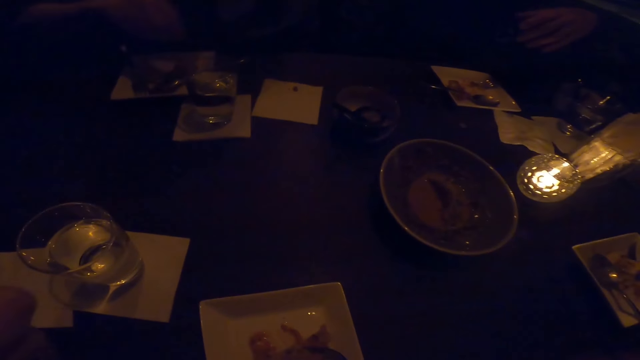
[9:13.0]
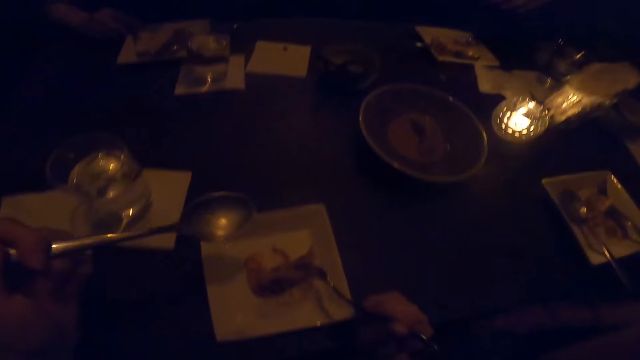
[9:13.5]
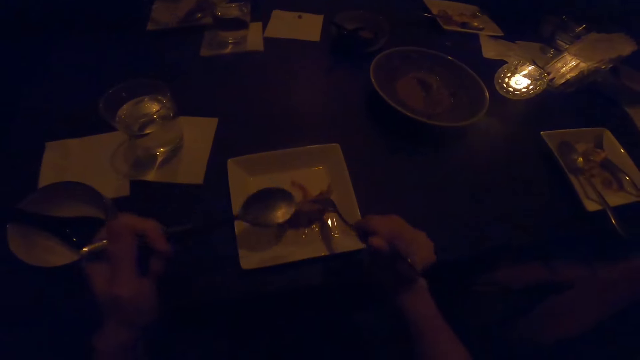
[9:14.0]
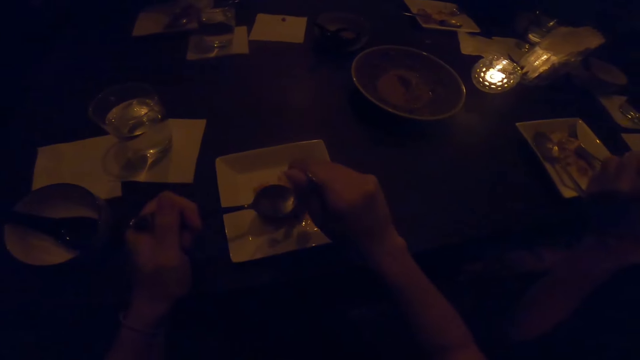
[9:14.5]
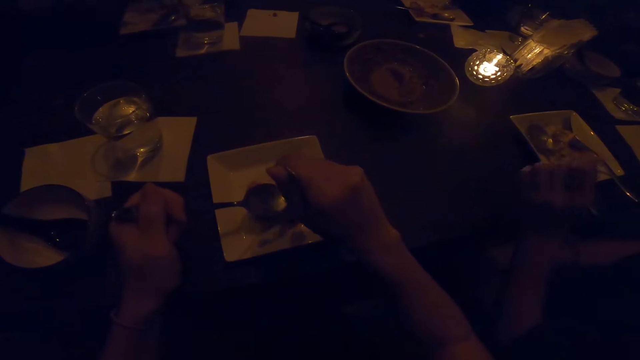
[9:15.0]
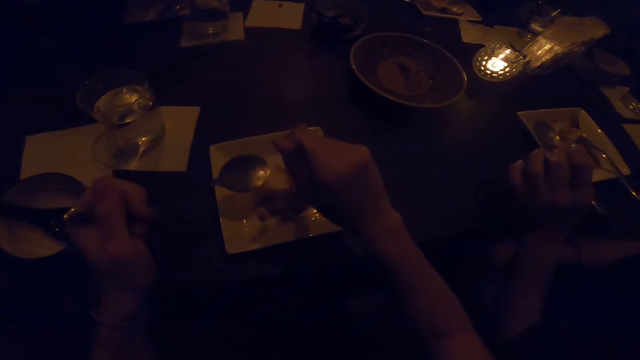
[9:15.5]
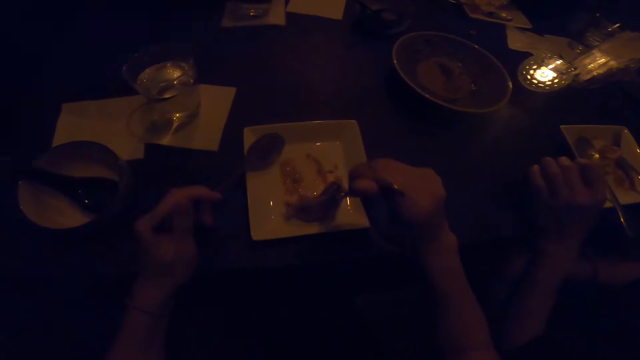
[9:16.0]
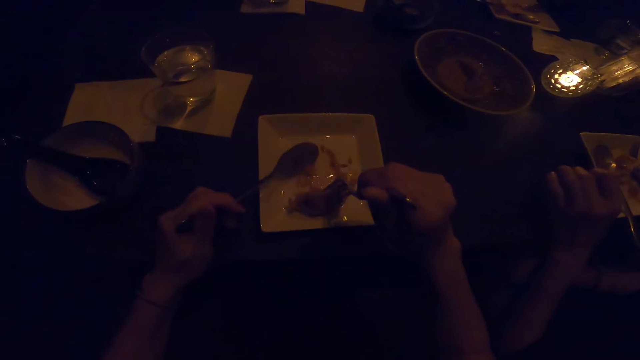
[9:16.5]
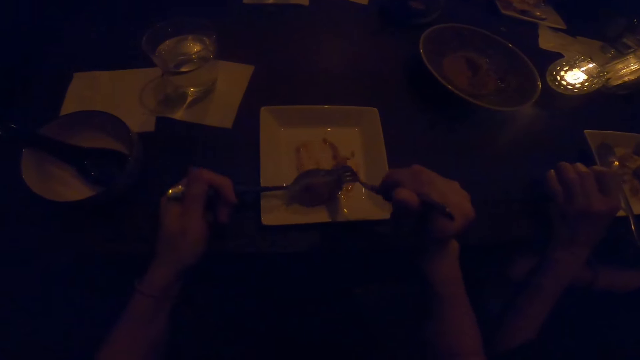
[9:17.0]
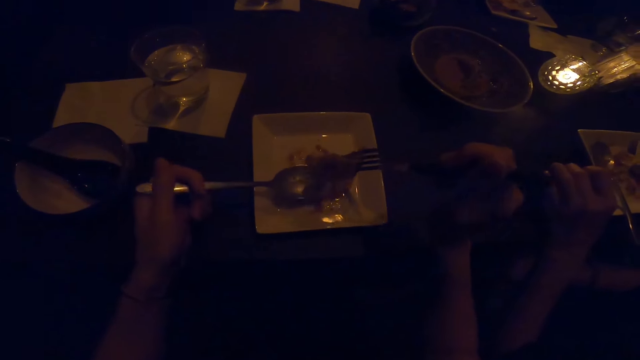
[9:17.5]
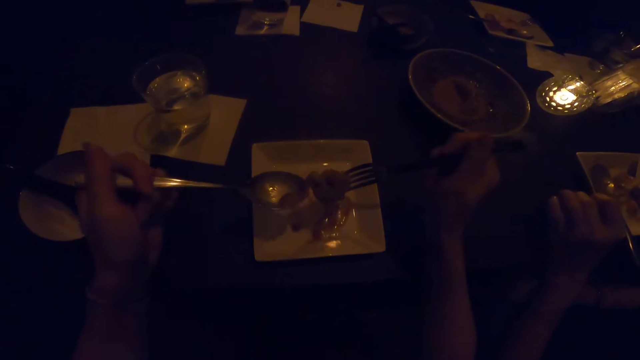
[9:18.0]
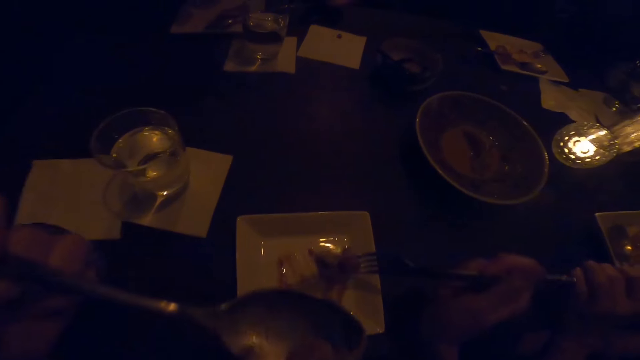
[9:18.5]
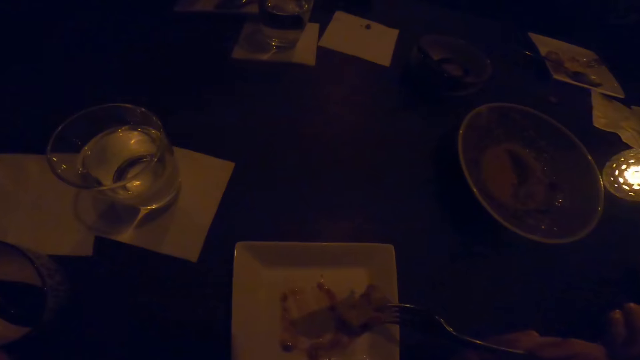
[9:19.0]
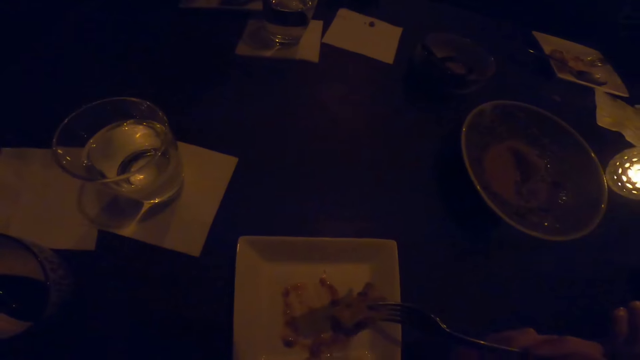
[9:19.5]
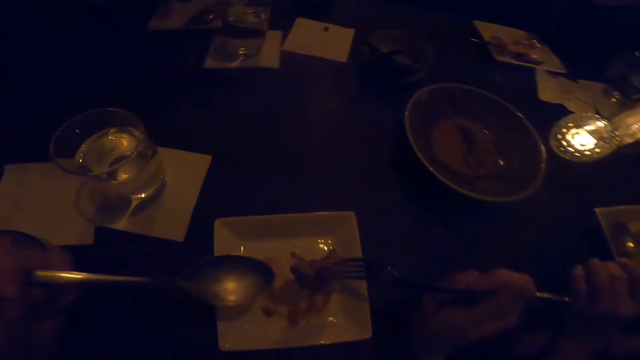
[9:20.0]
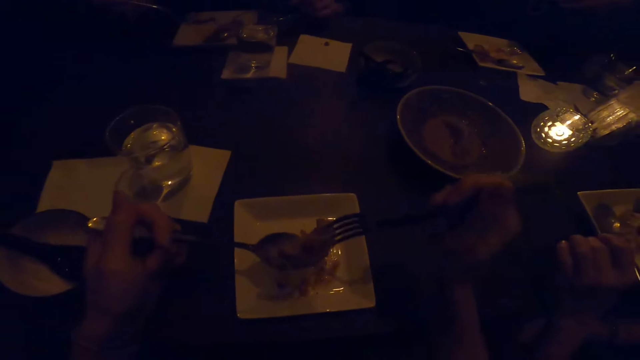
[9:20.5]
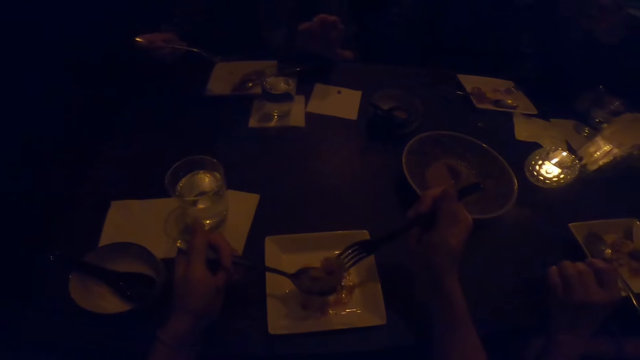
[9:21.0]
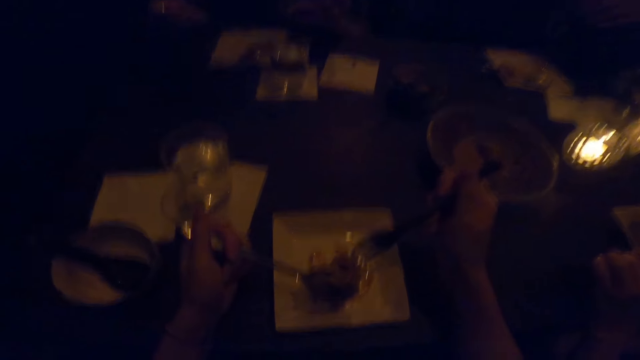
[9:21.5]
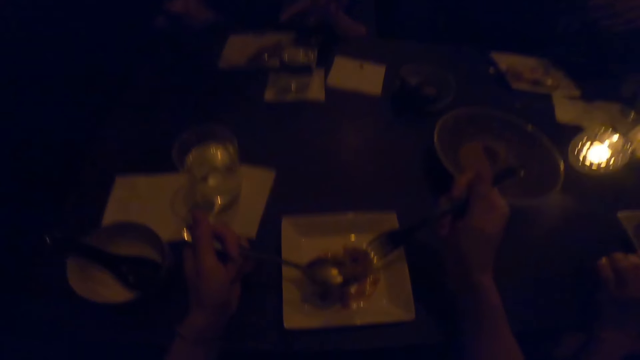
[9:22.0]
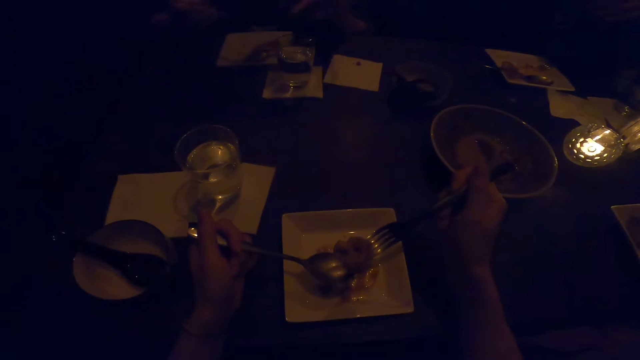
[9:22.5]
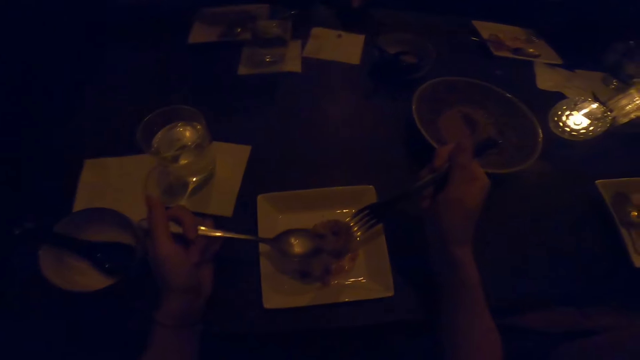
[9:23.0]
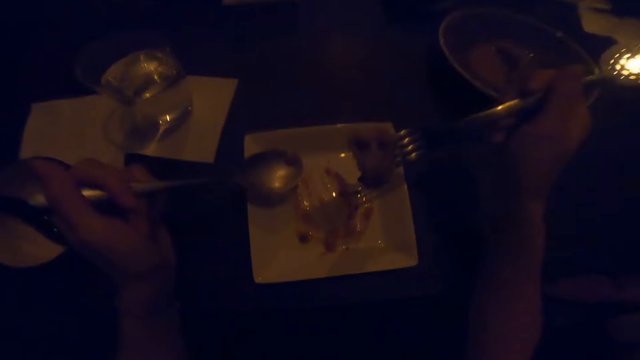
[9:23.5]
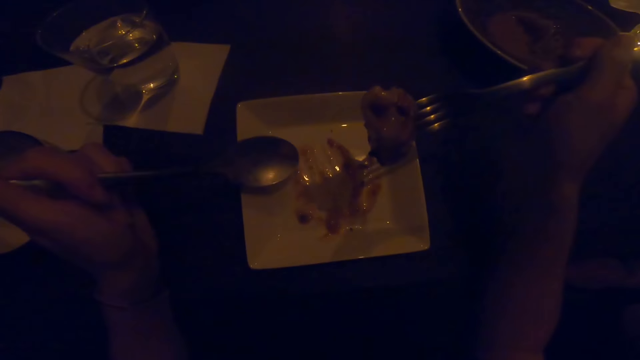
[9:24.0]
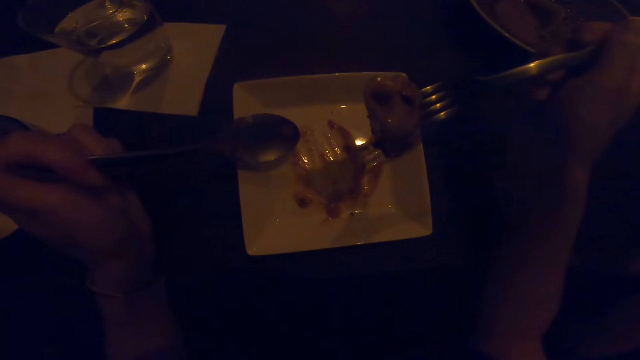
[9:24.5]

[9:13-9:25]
A man picks a napkin. The man touches the serviette. The camera wearer puts the spoon down. They eat food. They check the food.

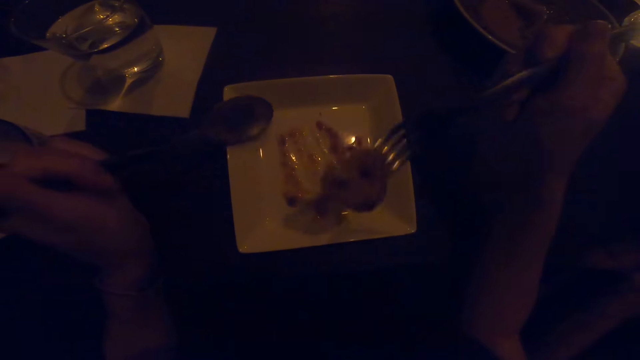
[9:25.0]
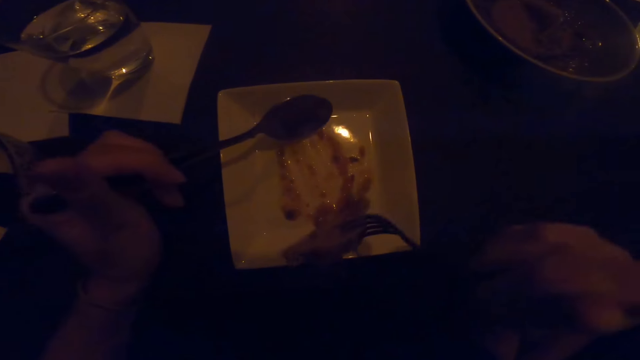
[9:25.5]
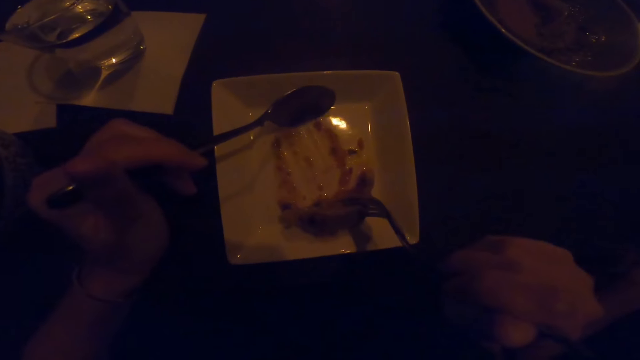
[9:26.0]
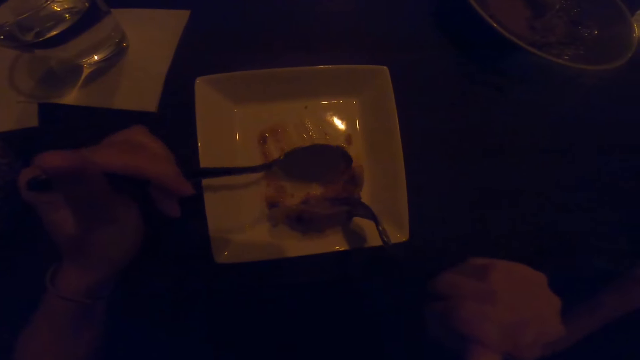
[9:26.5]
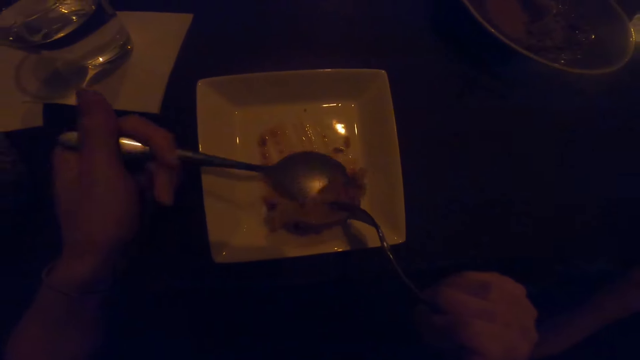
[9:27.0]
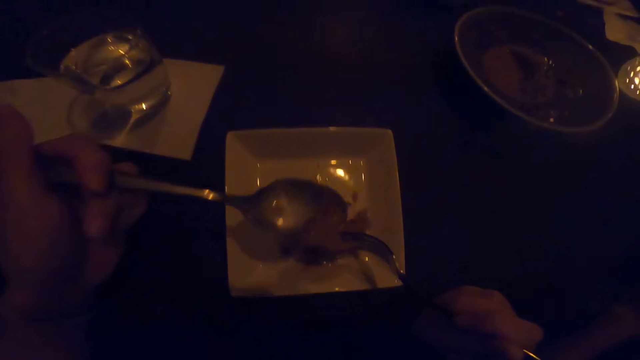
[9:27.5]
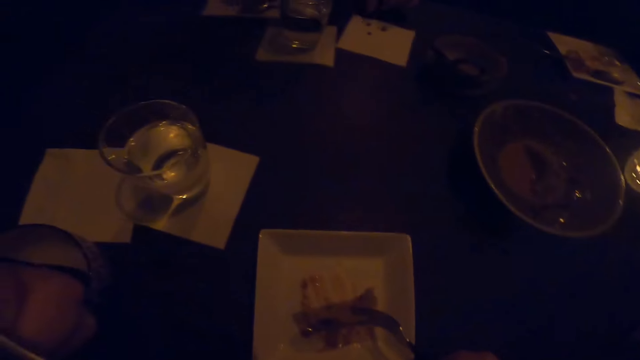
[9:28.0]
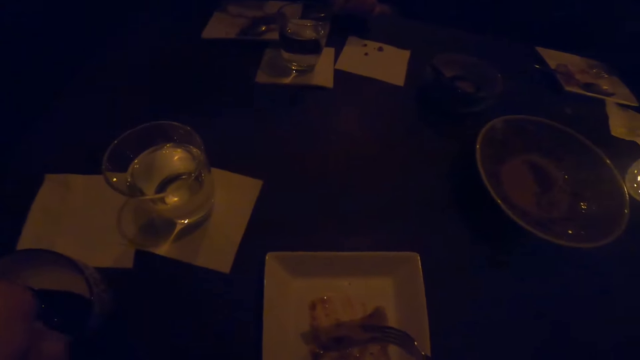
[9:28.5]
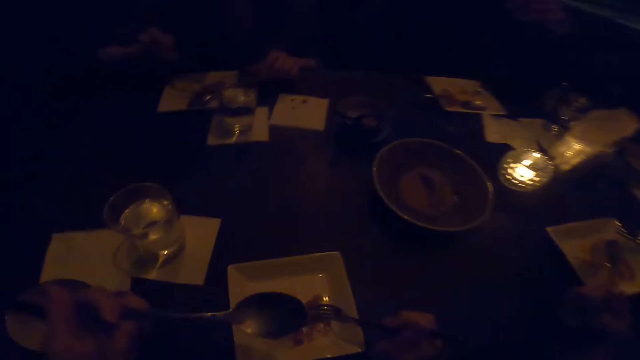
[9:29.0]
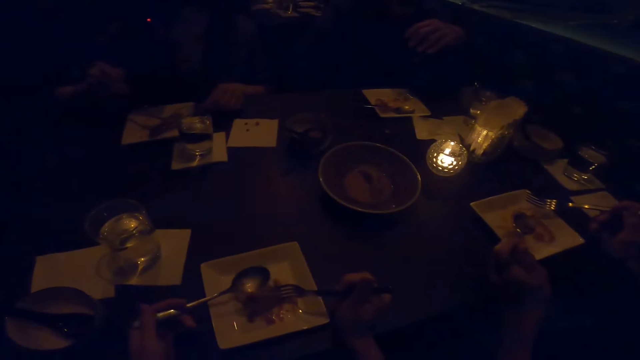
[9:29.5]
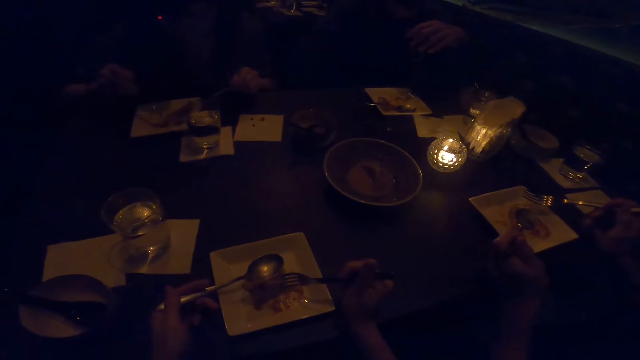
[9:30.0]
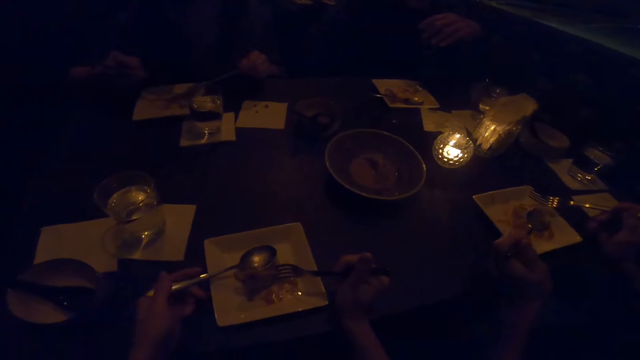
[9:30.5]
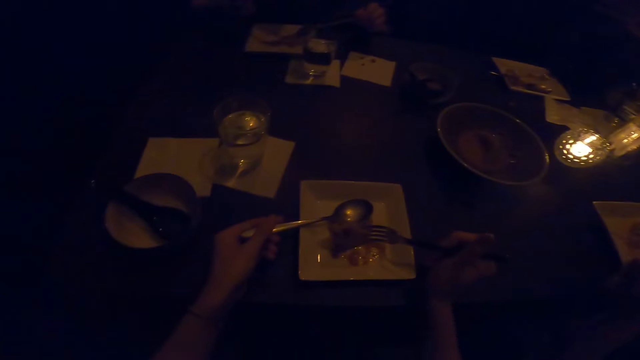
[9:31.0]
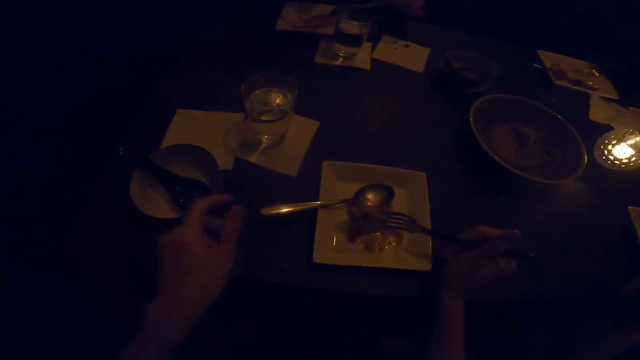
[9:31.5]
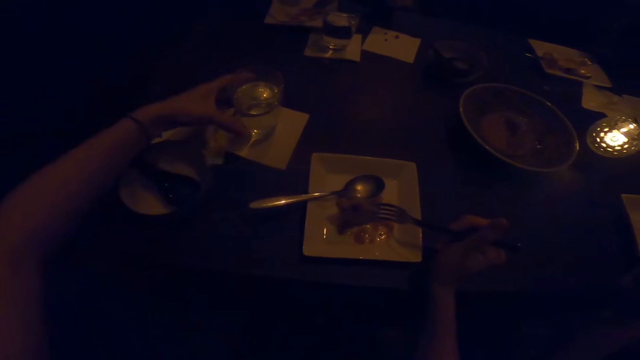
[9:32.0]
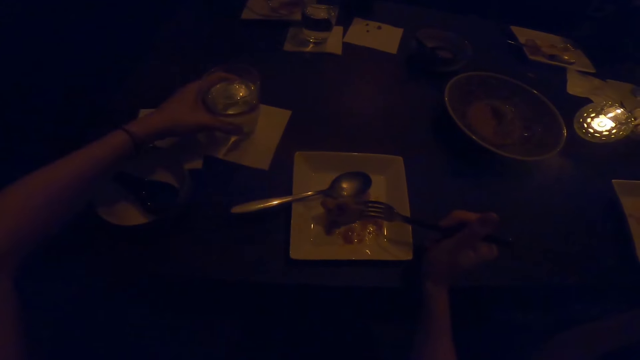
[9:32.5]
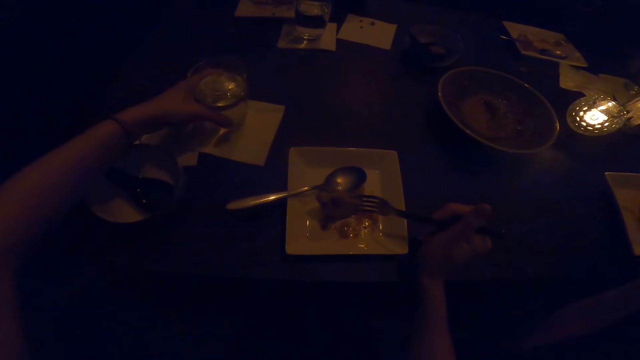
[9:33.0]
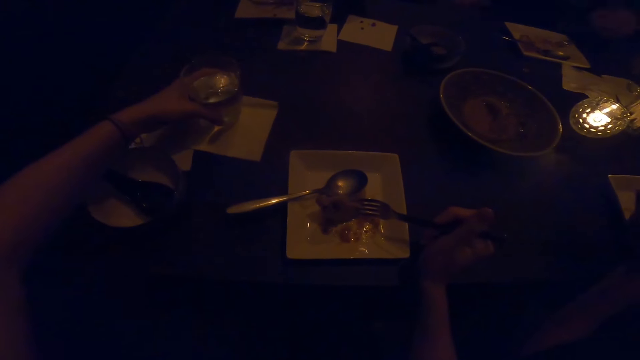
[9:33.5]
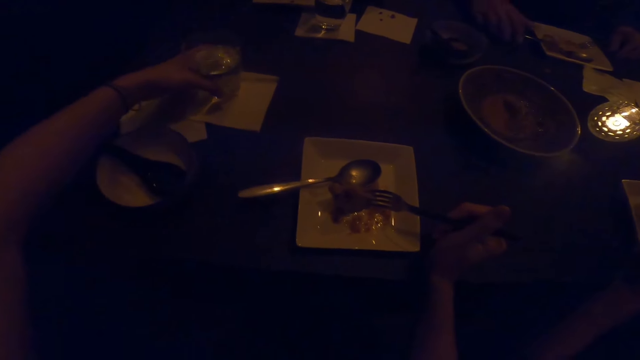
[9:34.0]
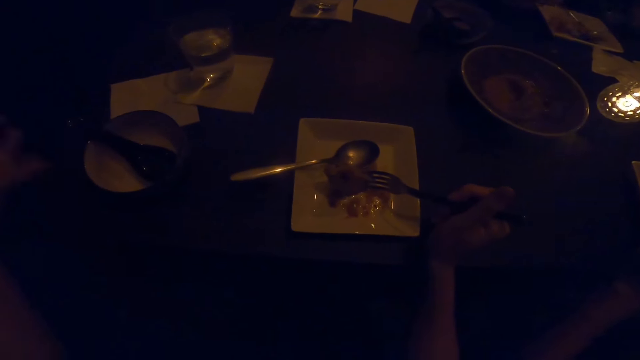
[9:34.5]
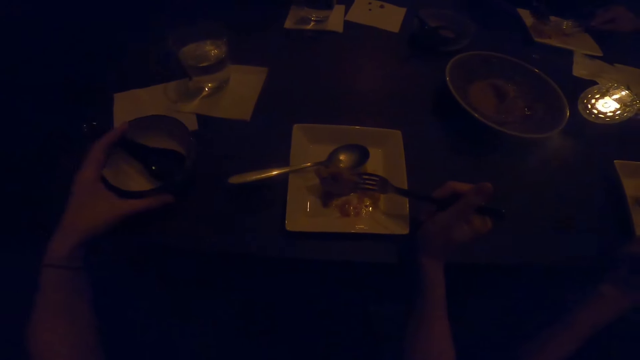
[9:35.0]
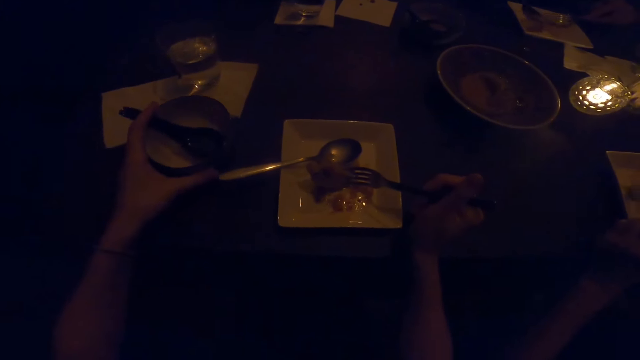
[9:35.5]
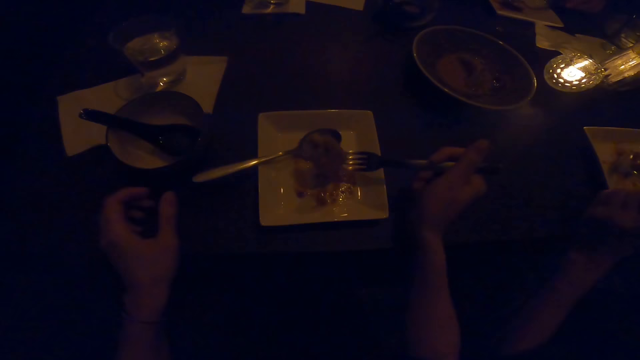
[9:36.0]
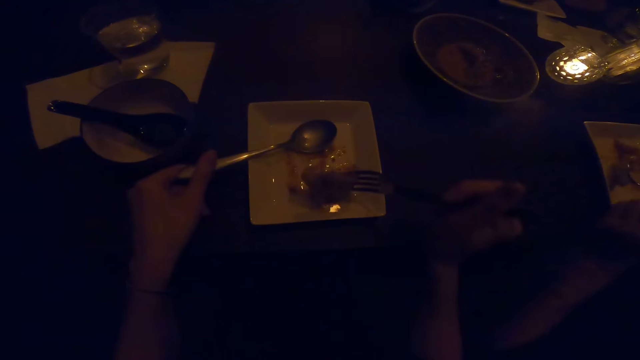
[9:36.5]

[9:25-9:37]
The camera wearer picks food. They eat food. They place the spoon on the plate. They move a glass of water on the table. They move the utensils on the table. They move a bowl on the table. They hold the spoon.
